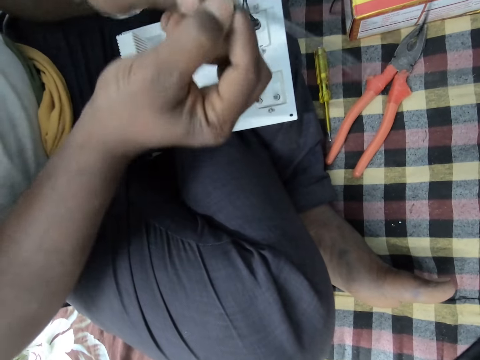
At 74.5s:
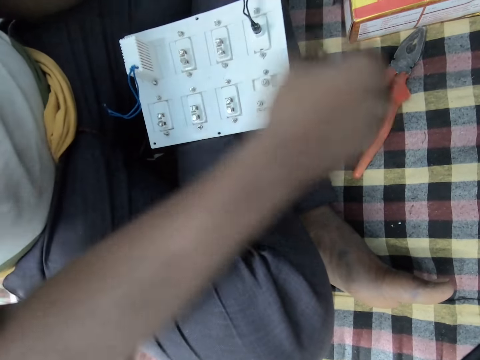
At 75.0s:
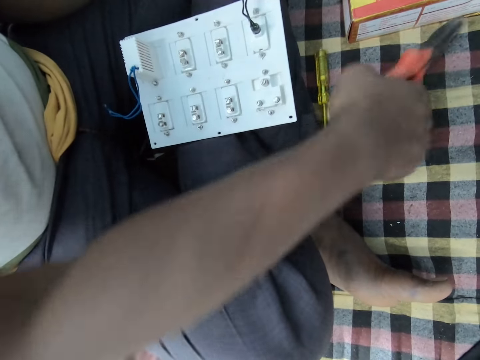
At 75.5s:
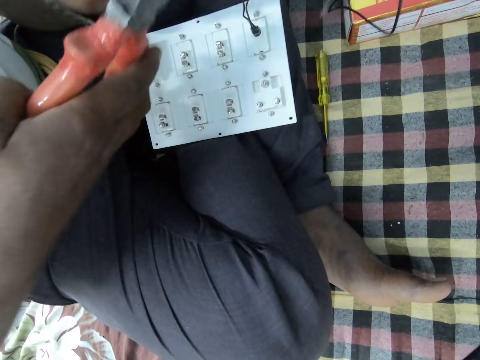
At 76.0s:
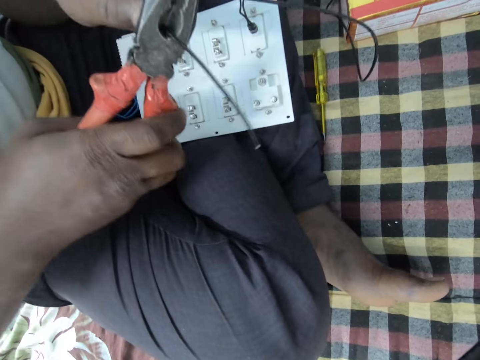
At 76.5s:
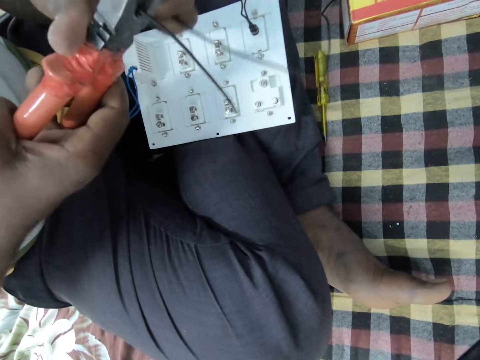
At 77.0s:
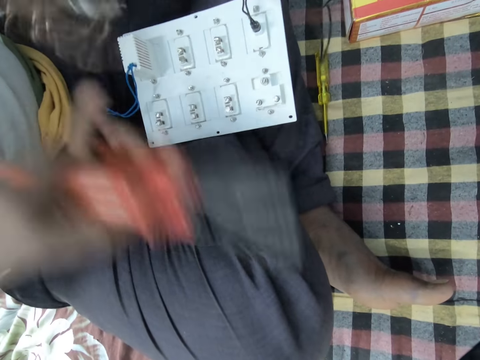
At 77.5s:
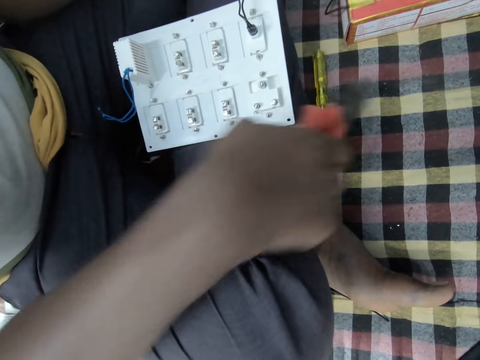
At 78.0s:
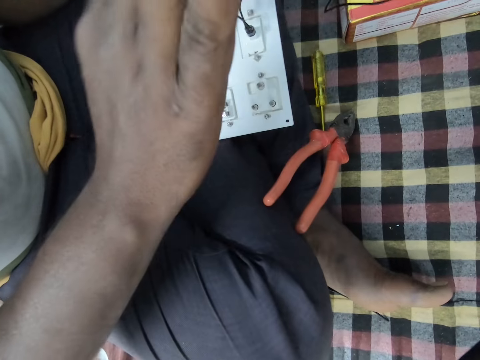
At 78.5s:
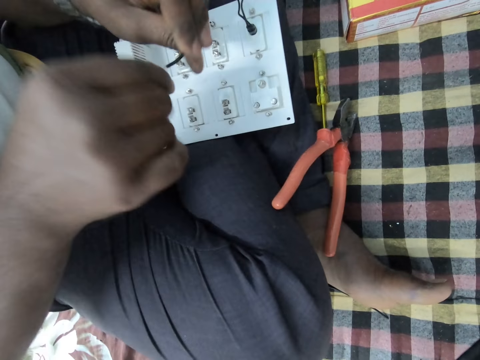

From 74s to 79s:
A man puts a wire on his left hand. The man takes pliers, cuts the wire with the pliers, puts the pliers down and unfolds the wire.

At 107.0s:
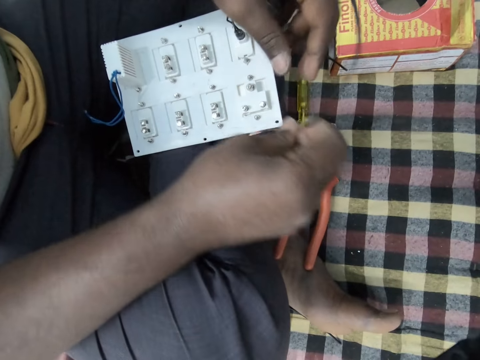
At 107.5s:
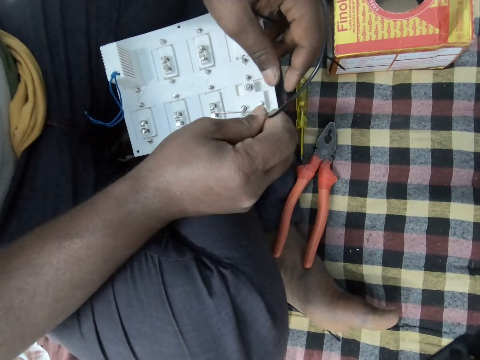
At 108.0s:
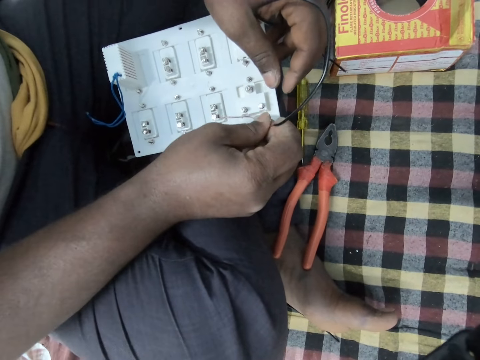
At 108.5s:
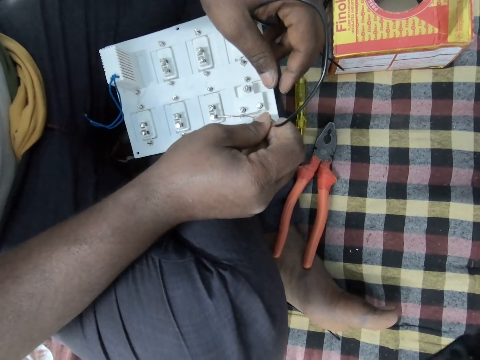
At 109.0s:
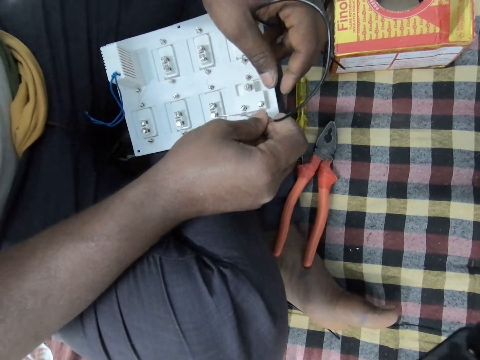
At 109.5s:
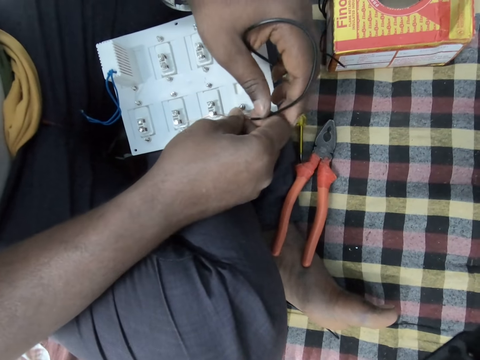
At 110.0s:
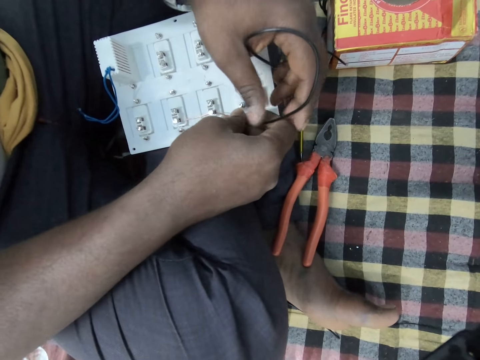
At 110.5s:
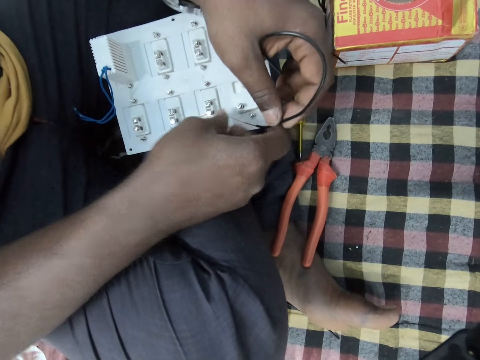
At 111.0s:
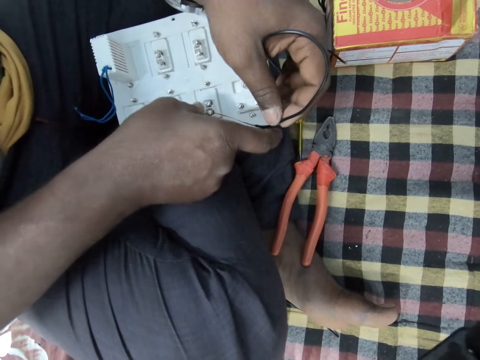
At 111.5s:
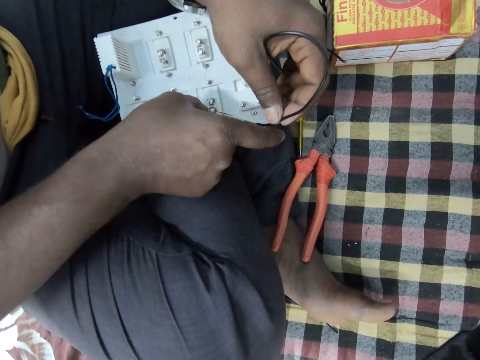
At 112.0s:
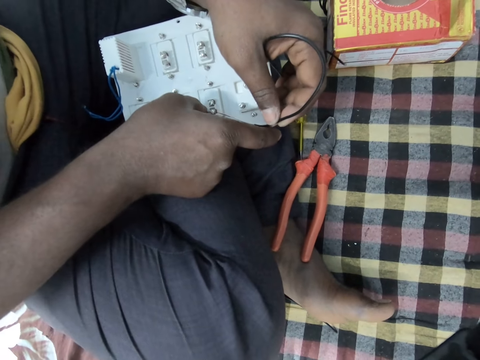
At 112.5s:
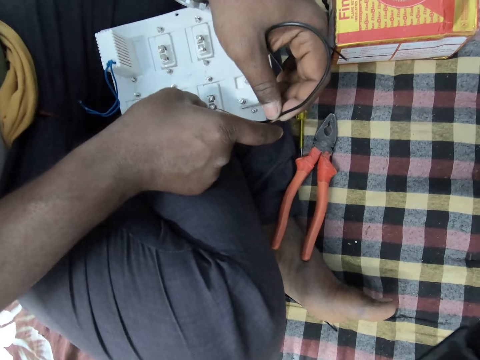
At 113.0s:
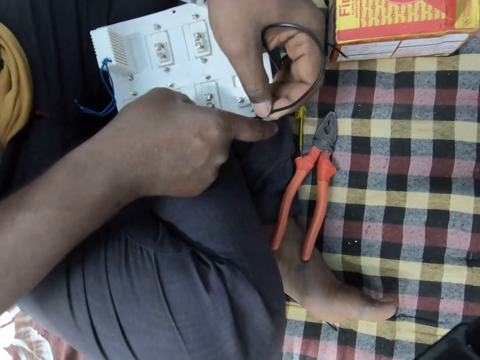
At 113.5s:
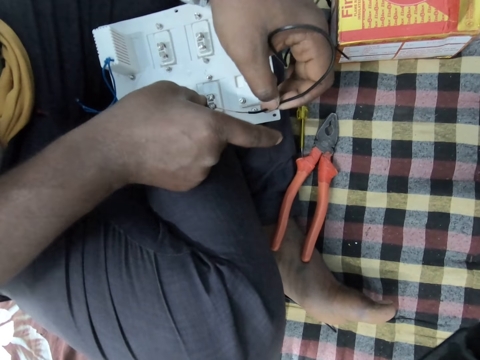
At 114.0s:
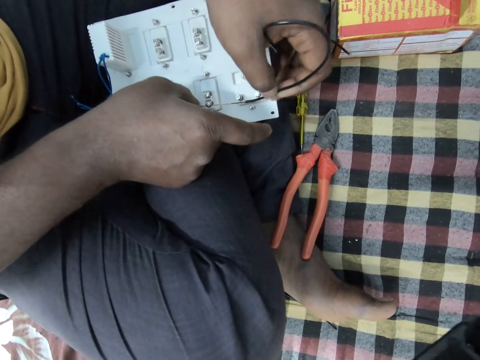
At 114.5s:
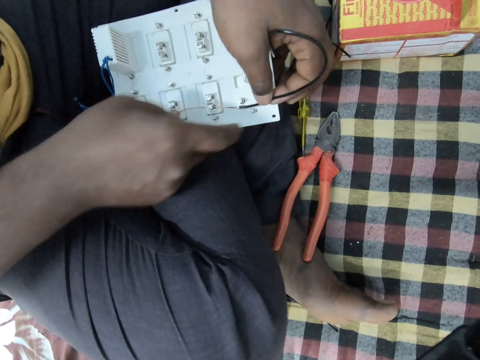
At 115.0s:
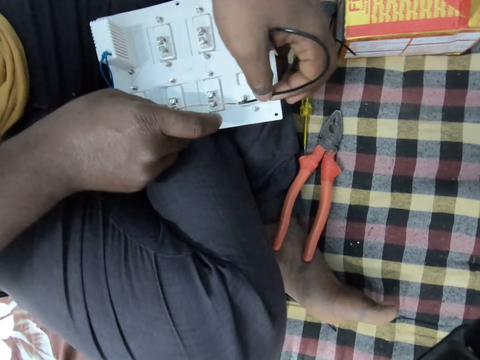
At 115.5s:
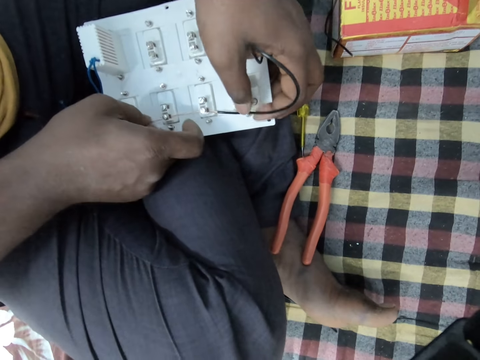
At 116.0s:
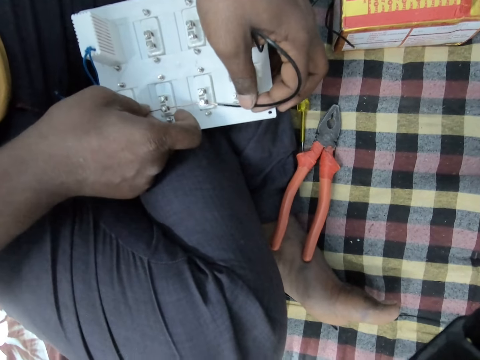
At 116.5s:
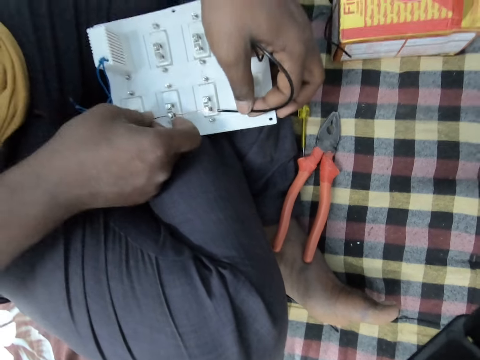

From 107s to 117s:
A man puts a wire in a socket. The man pulls the wire.

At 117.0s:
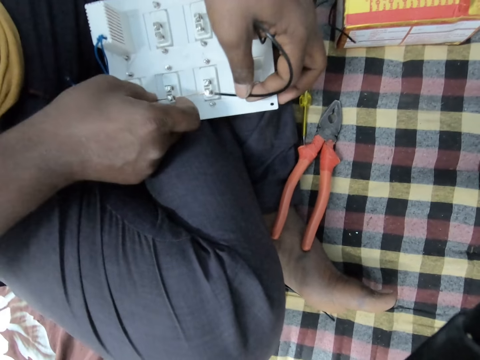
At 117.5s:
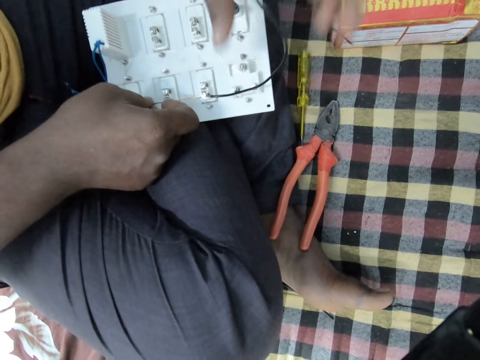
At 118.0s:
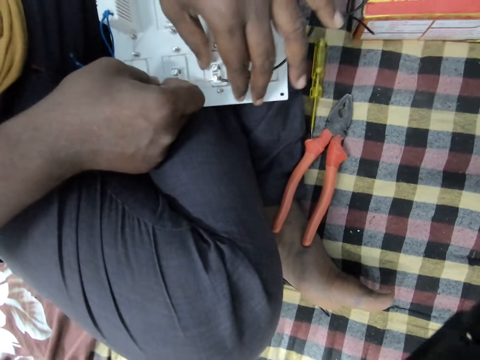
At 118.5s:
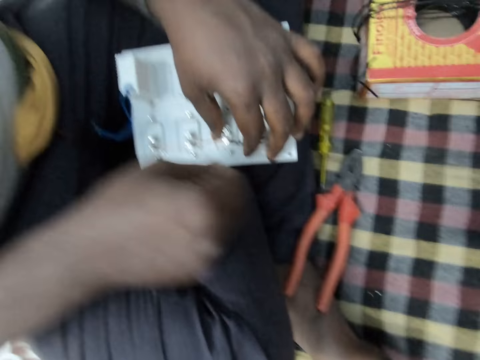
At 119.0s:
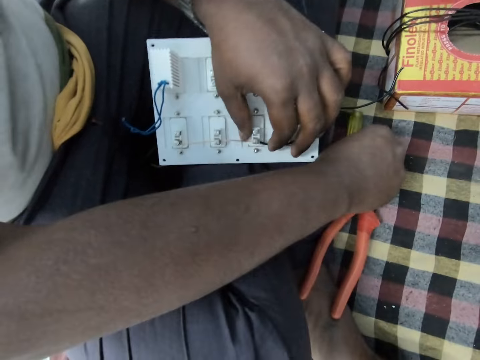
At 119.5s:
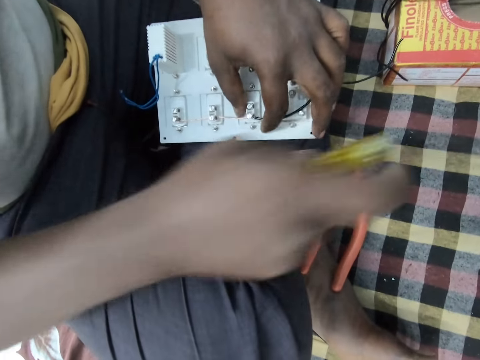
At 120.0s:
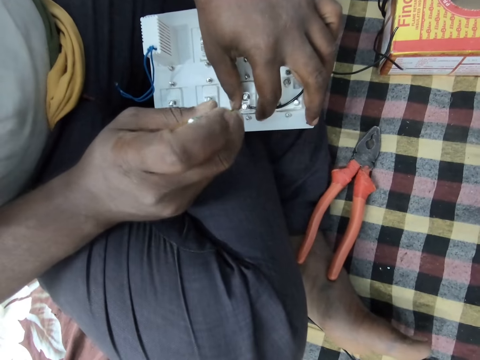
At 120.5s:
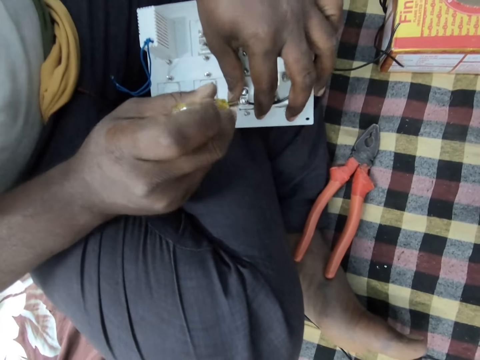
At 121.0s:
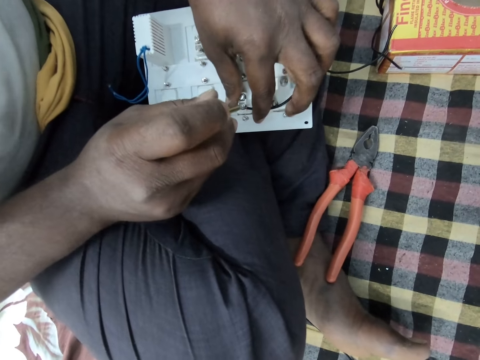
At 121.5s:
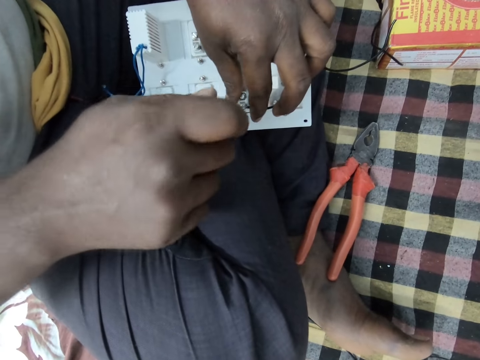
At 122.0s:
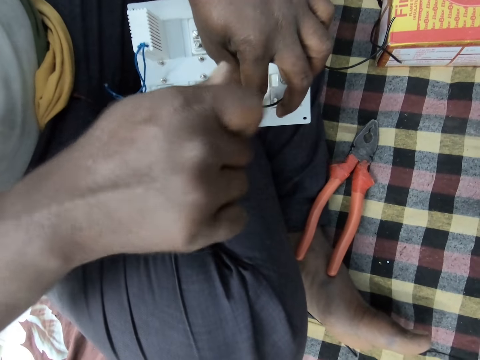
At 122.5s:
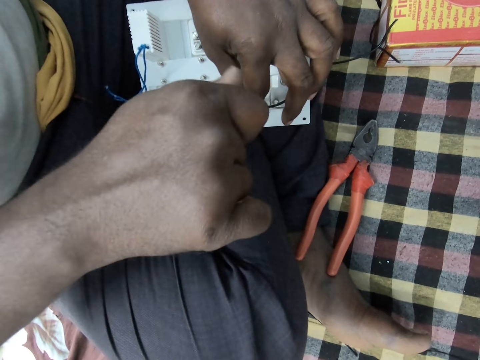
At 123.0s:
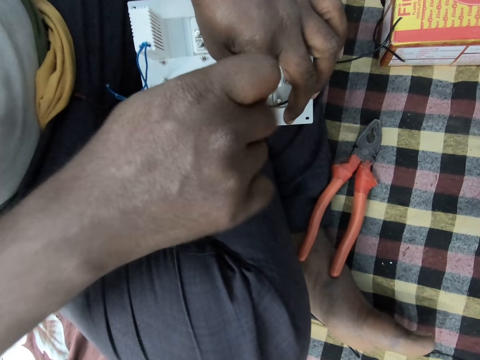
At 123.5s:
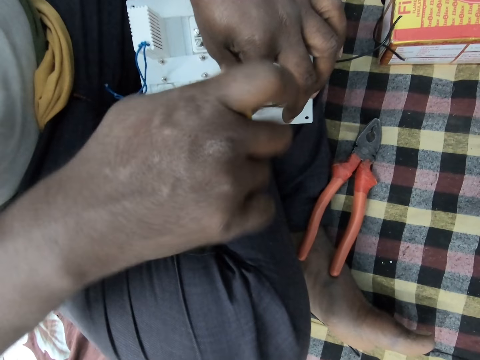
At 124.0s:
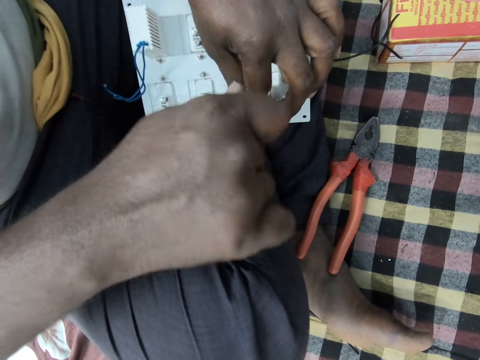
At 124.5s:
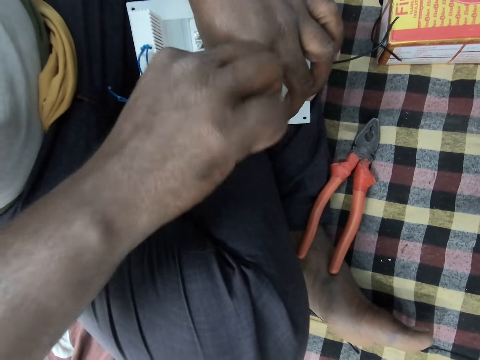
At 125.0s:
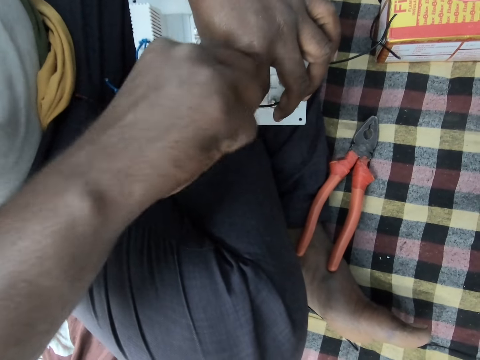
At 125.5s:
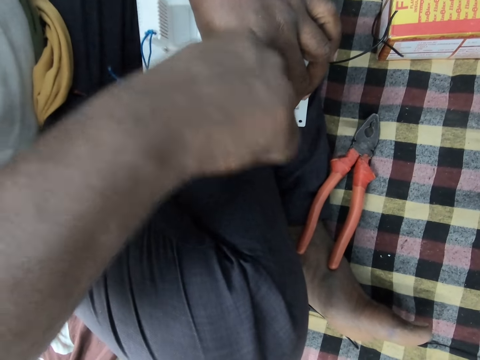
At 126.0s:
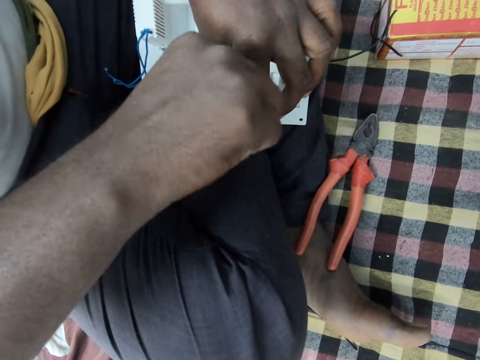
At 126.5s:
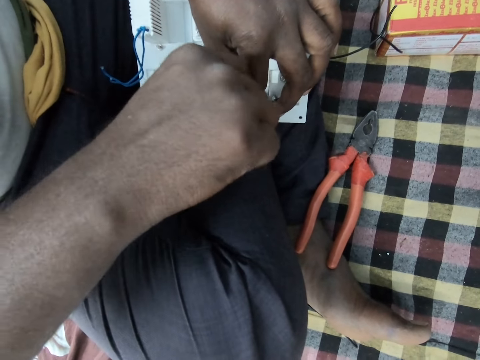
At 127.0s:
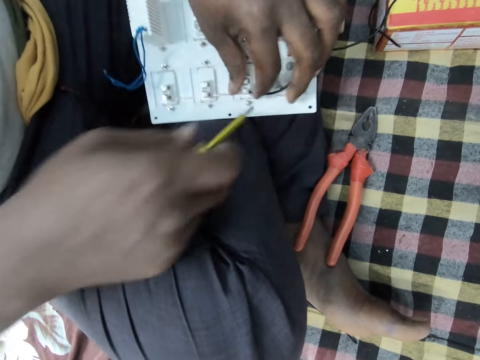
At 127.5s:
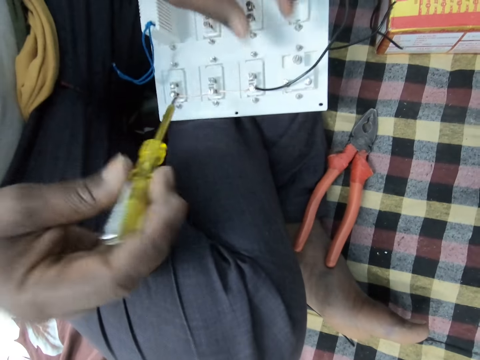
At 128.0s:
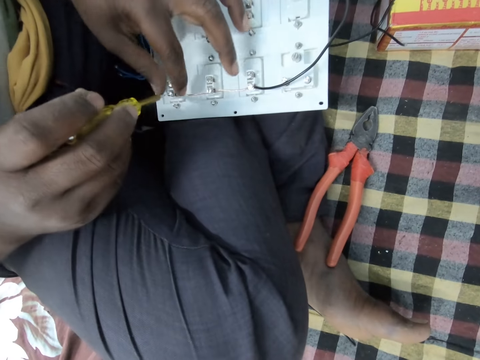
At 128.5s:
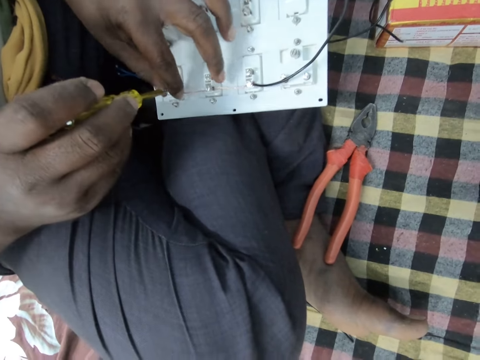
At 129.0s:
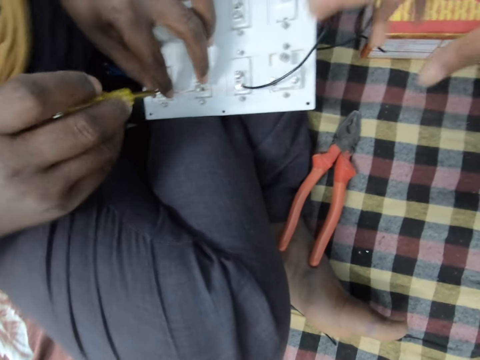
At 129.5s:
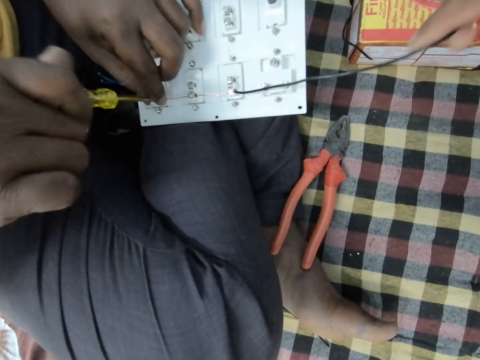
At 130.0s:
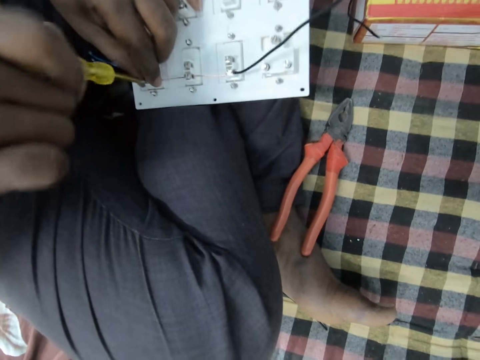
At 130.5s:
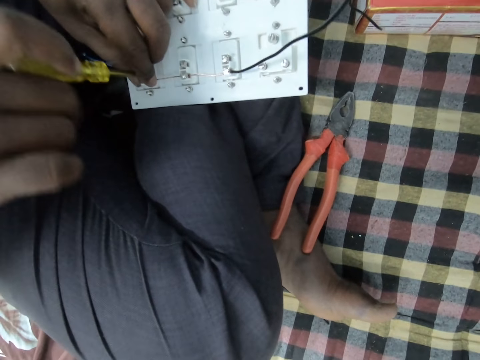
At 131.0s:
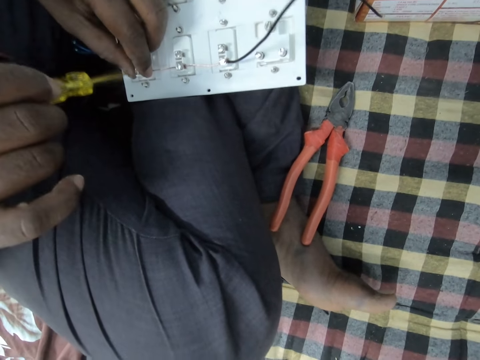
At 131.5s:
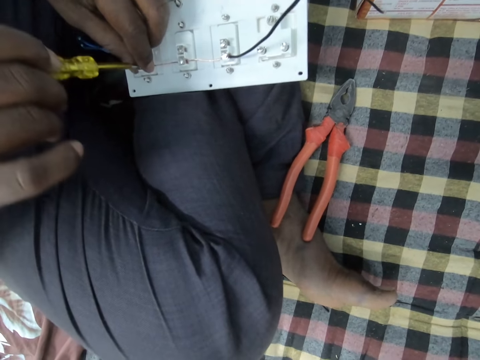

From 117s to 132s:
A man takes a screwdriver. The man tightens a screw. The man holds a wire. The camera wearer touches the wire. The man tightens the screw. The camera wearer holds the wire.
